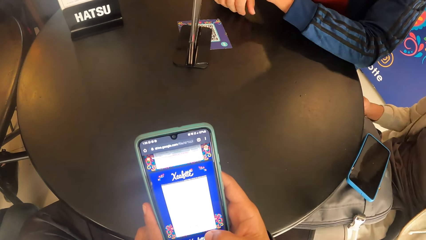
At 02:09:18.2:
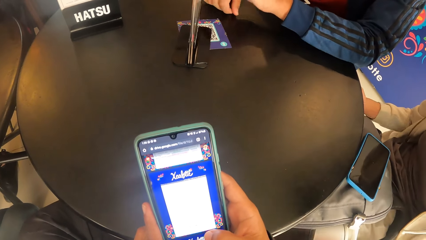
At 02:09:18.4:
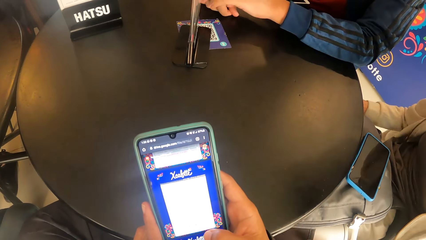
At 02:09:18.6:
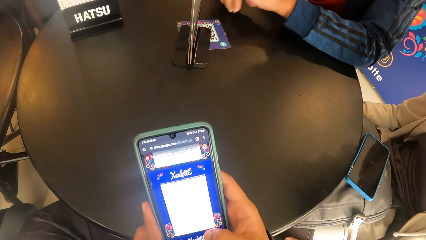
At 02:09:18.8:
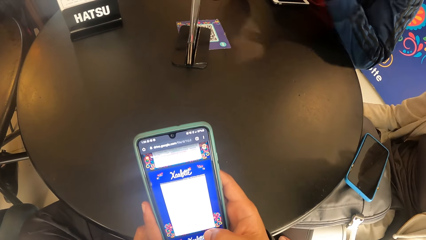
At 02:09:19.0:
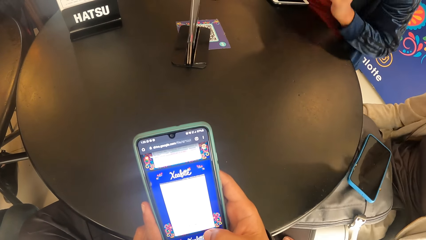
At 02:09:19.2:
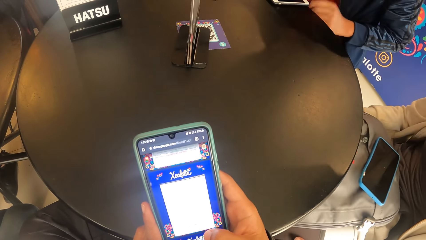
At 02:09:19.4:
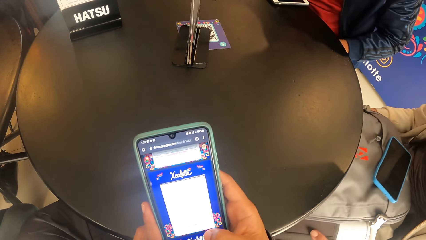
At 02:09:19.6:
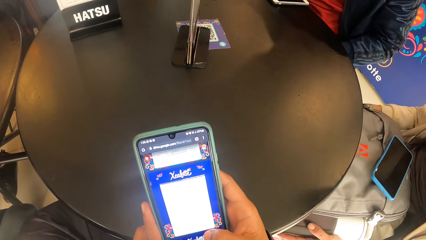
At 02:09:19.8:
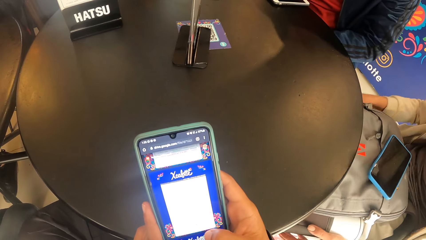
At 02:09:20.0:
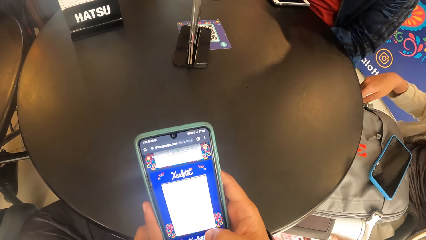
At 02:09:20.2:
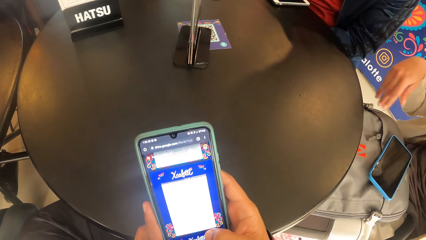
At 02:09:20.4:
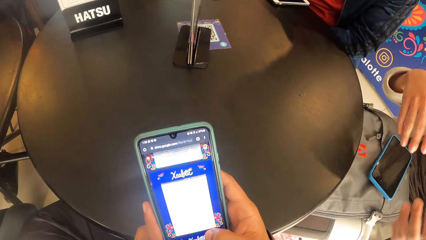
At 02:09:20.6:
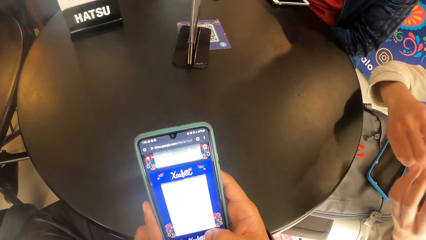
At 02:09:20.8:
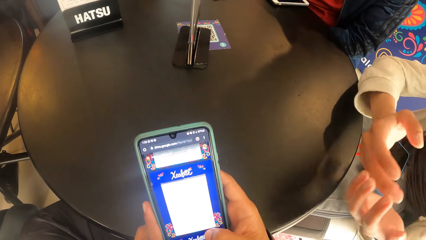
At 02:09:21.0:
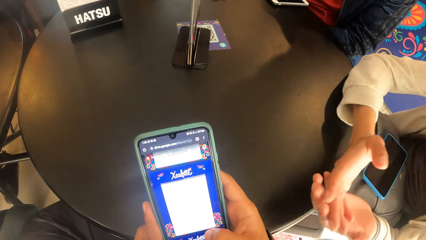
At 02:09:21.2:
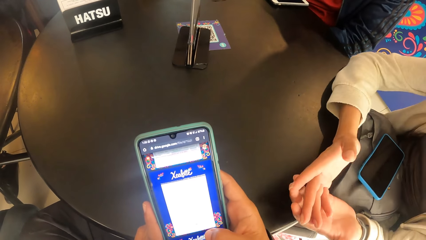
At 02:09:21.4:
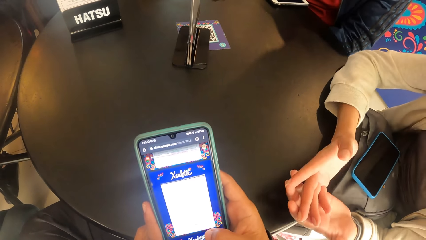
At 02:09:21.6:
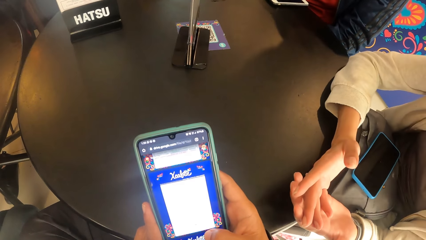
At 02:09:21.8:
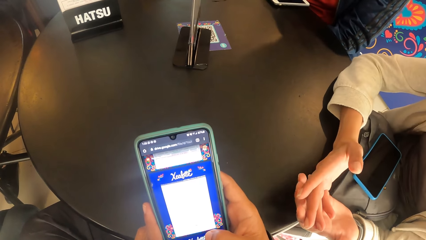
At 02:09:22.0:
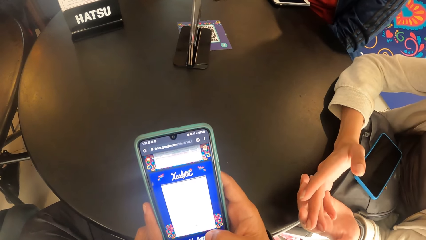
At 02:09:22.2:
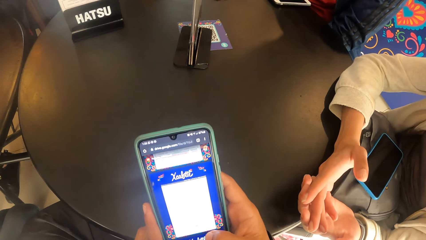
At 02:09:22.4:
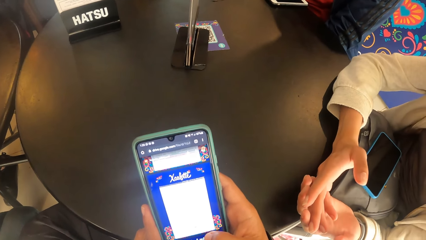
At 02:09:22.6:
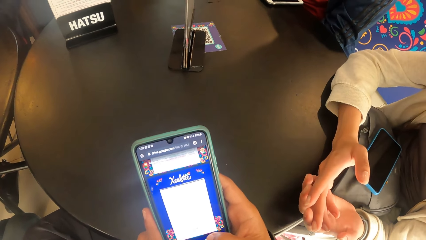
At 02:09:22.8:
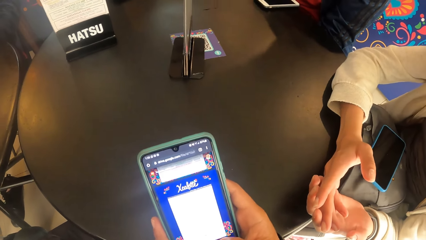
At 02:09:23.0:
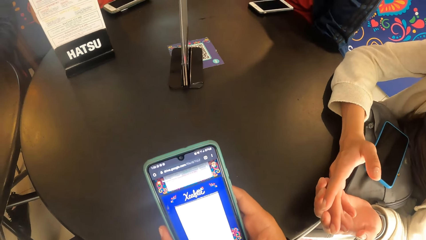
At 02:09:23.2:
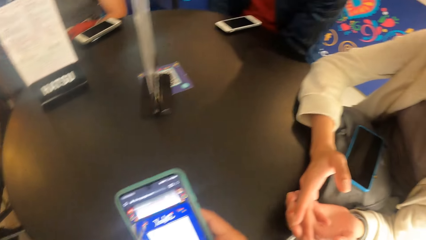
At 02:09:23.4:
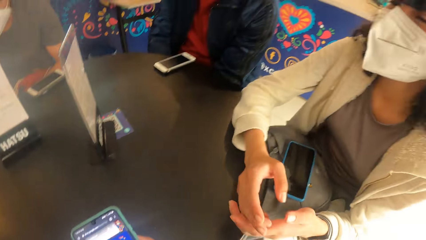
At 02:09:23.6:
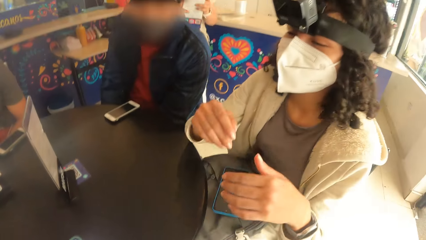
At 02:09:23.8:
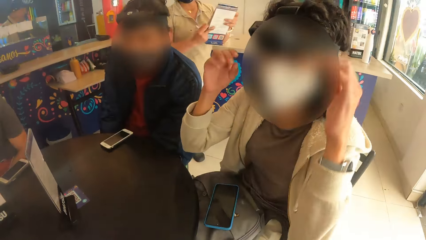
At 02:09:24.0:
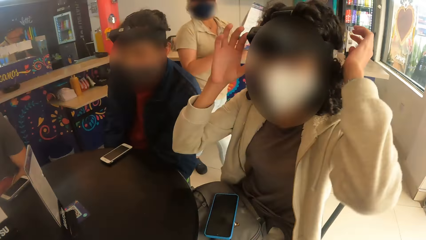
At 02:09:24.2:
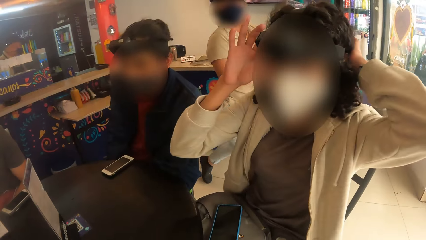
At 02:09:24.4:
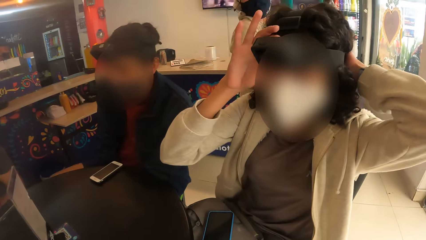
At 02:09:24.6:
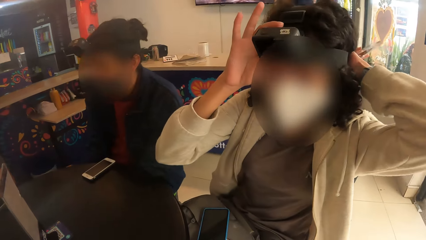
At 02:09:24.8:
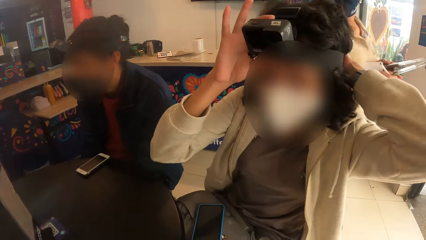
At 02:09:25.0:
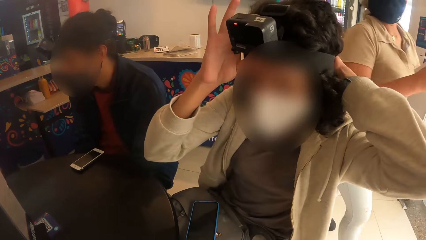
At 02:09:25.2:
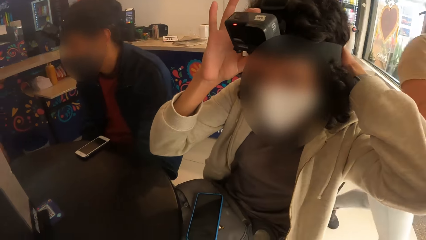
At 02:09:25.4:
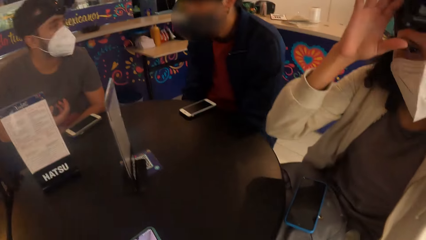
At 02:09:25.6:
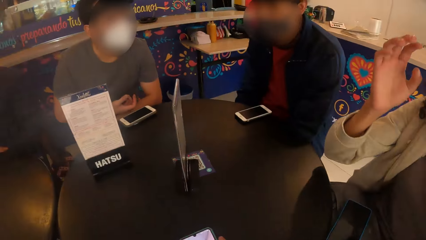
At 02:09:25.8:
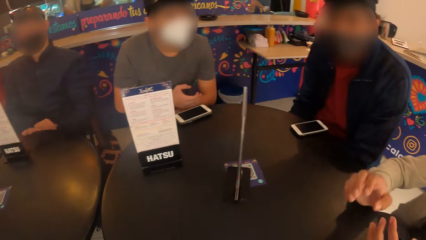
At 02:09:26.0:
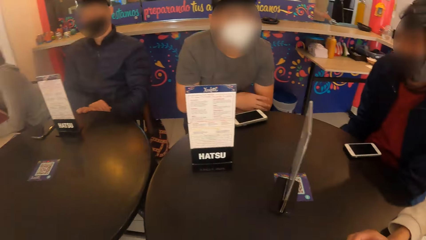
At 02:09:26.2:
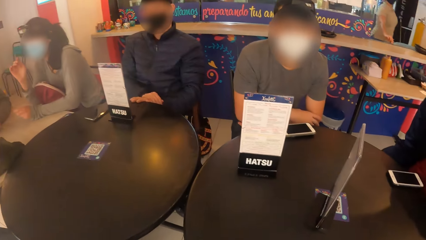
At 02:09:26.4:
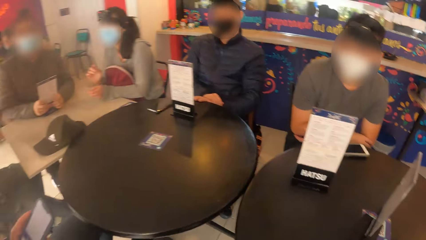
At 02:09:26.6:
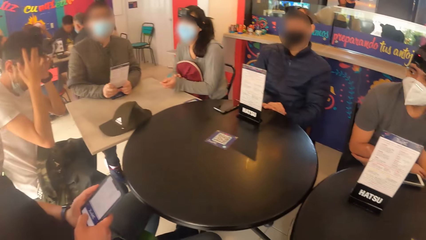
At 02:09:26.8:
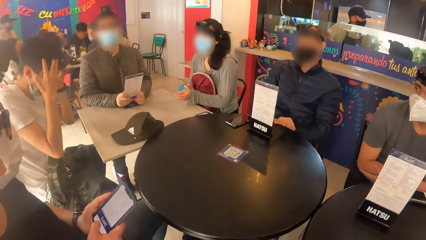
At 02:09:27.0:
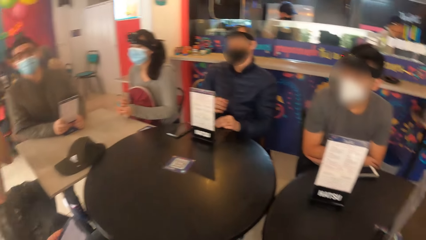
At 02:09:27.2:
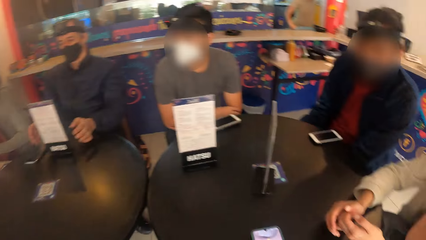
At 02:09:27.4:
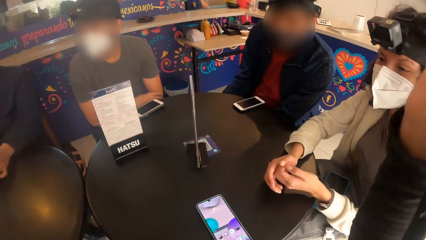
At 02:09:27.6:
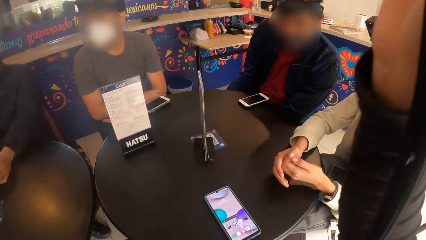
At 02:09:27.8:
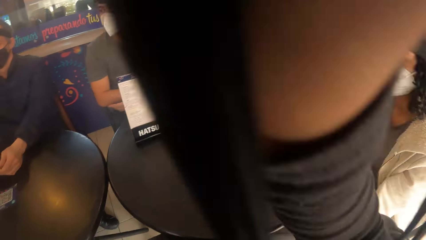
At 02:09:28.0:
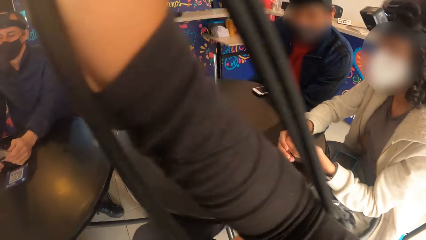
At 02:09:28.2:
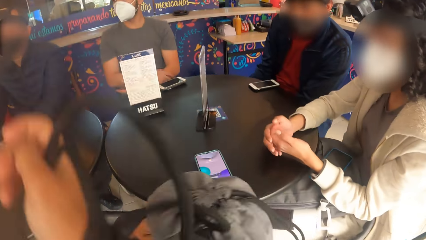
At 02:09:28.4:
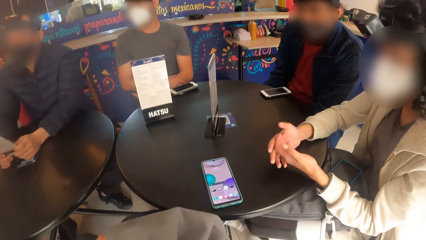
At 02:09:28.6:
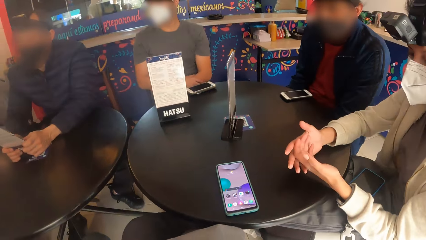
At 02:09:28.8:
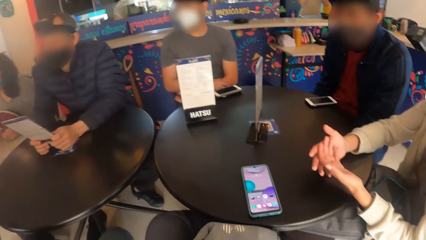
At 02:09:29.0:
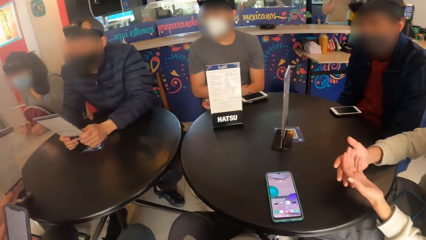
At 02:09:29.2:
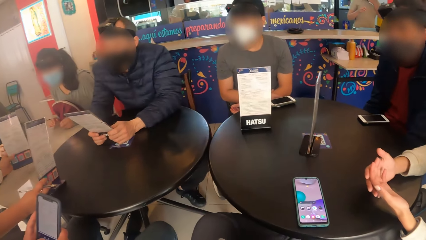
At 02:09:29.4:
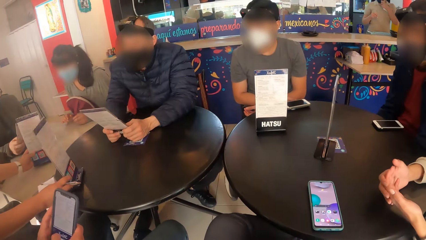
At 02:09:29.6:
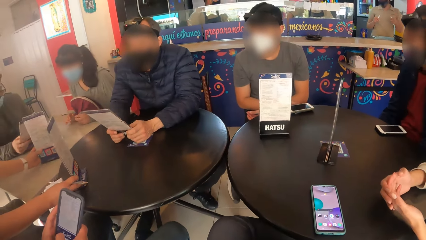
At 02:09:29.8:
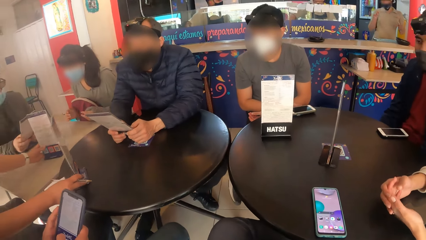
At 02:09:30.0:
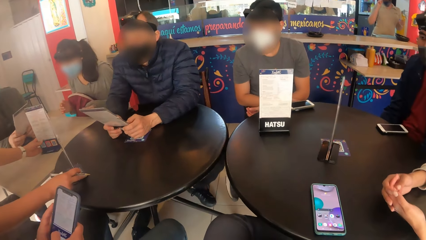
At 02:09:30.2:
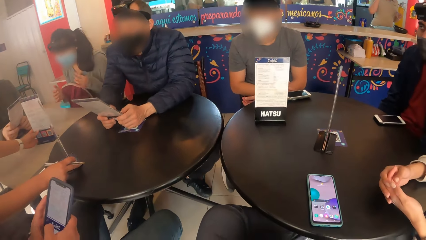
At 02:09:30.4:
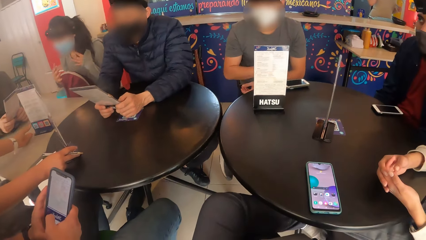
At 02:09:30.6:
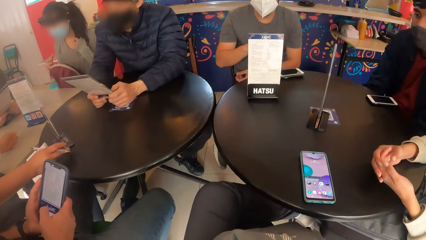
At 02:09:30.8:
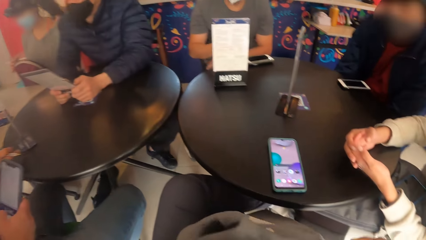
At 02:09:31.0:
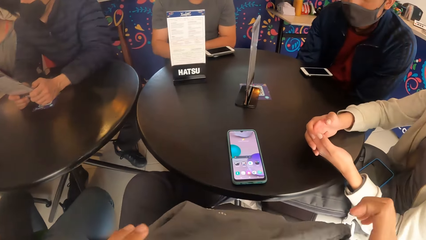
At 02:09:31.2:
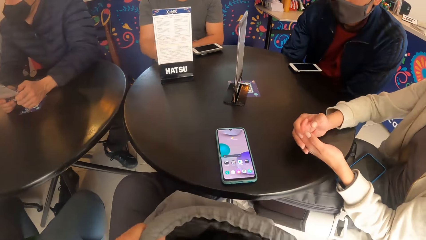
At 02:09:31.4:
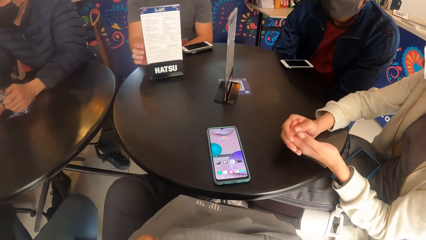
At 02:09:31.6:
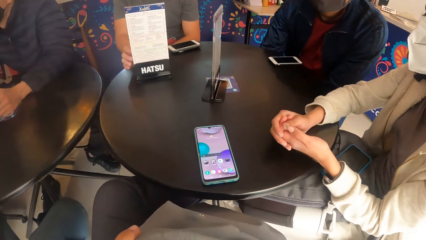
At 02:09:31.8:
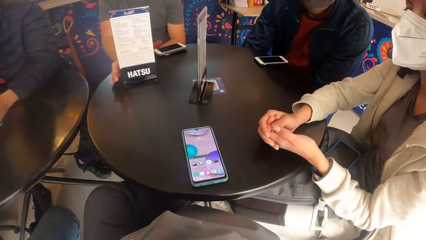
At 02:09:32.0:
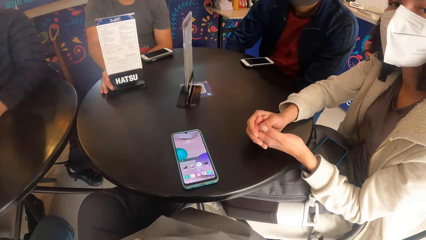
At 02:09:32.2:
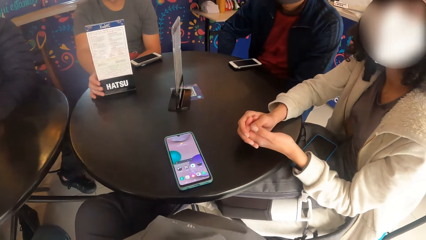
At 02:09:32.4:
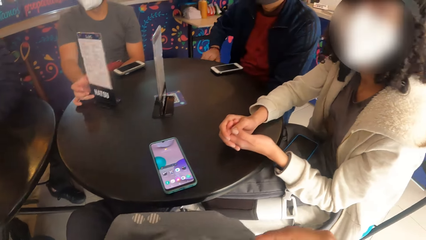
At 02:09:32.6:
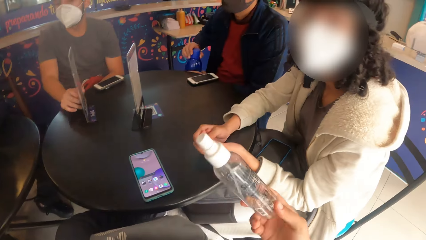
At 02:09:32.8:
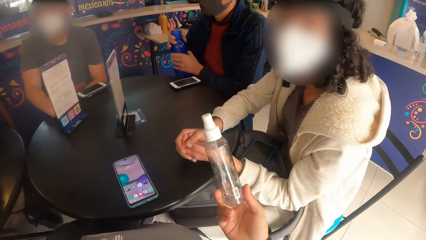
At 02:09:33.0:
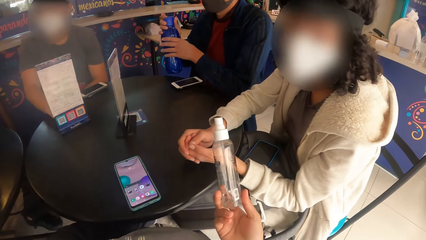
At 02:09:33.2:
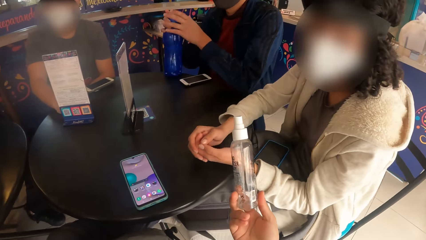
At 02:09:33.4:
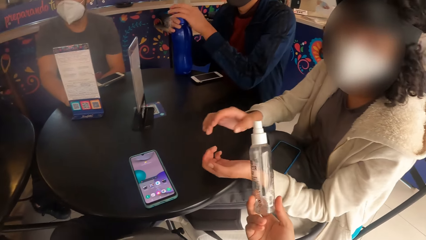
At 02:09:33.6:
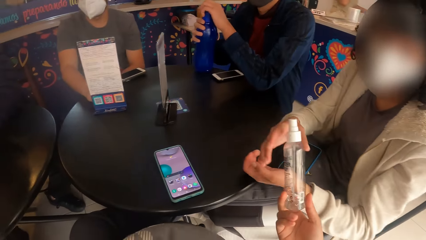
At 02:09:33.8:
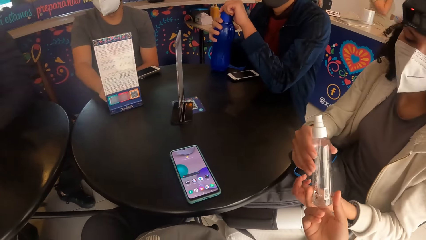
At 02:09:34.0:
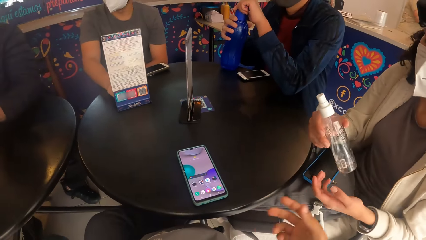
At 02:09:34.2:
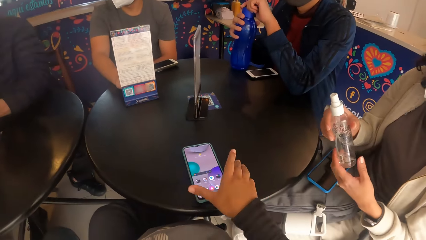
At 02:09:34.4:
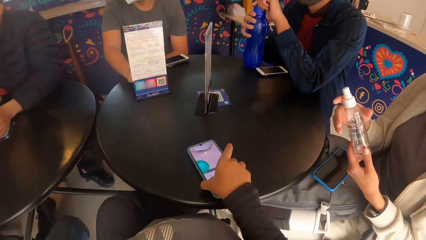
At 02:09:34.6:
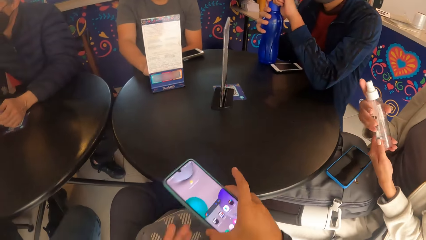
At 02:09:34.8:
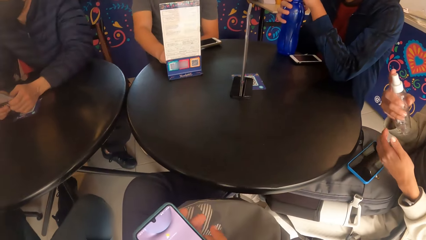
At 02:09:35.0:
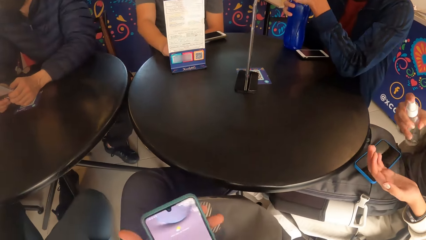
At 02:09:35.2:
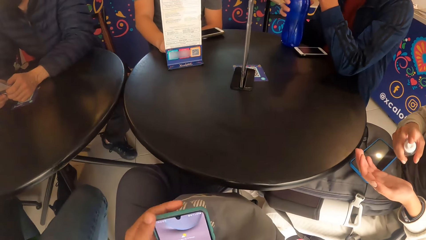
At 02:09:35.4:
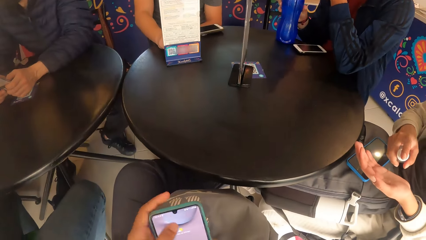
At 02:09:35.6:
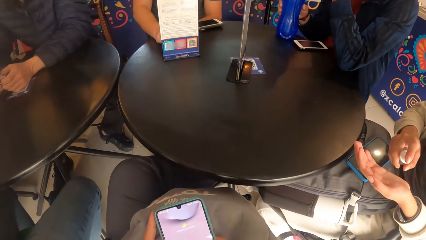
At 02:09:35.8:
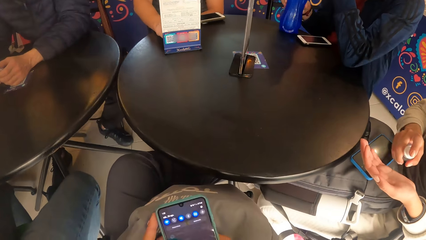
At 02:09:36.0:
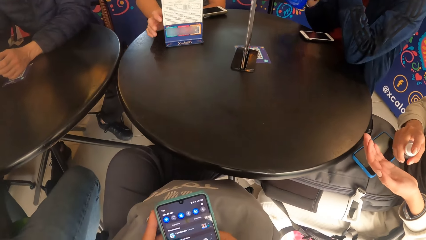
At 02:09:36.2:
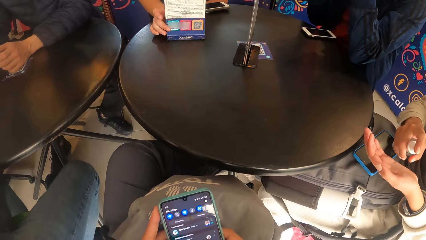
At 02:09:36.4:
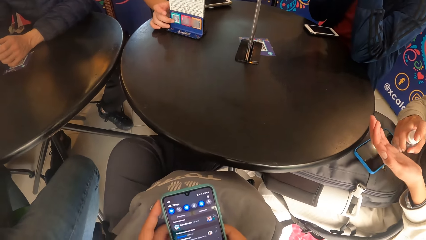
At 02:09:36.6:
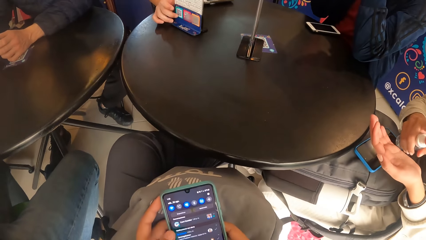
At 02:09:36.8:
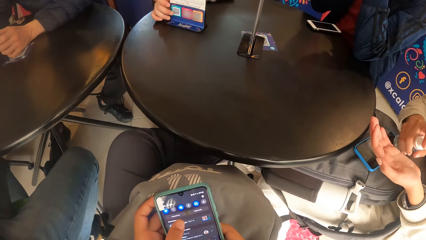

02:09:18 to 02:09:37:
The camera wearer looks around. The woman adjusts the camera on her head with both hands. The camera wearer moves a bag from her shoulder to her lap with her right hand. The waiter drops a menu holder on the black table with her right hand and drops a menu holder on the beige table with her left hand. The camera wearer opens the bag. She searches the bag with both hands. She takes the bottle from the bag. She gives the spray bottle to the woman with her right hand. She takes the phone. She operates the phone with both hands. Another woman sprays the water in the spray bottle in her right hand onto her left hand.
